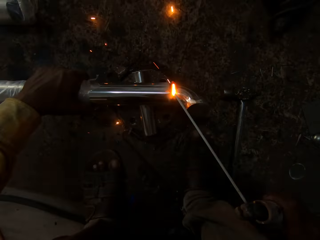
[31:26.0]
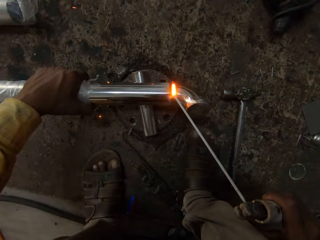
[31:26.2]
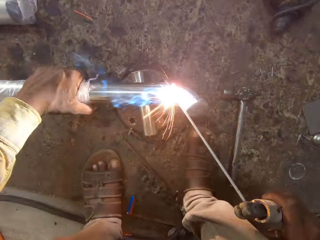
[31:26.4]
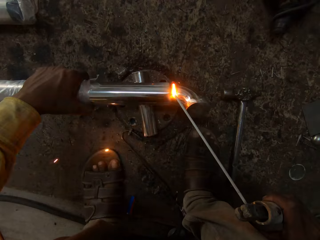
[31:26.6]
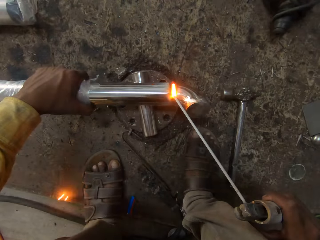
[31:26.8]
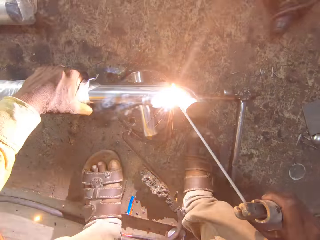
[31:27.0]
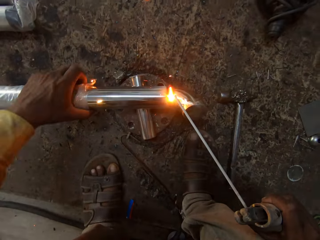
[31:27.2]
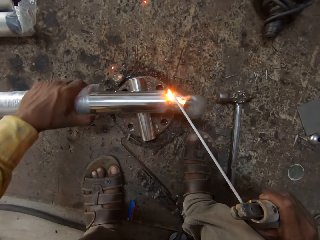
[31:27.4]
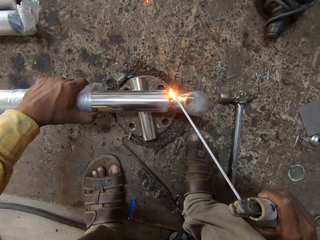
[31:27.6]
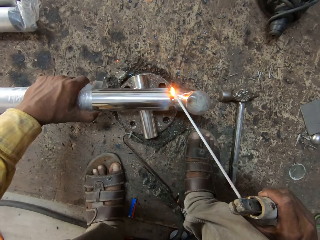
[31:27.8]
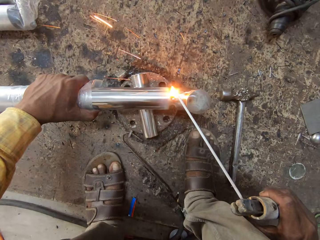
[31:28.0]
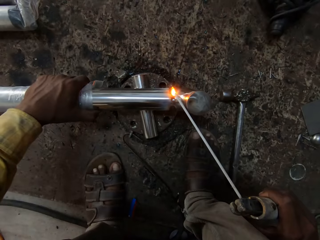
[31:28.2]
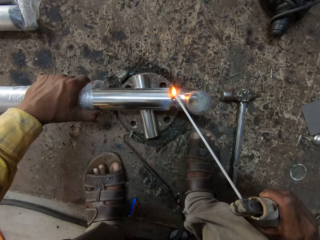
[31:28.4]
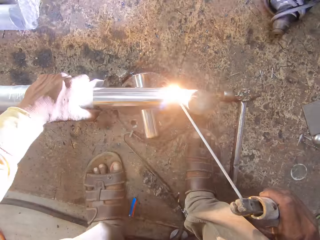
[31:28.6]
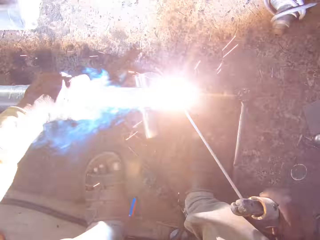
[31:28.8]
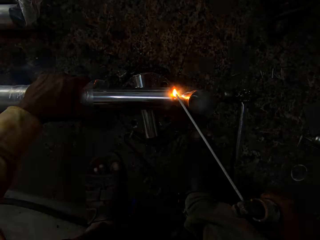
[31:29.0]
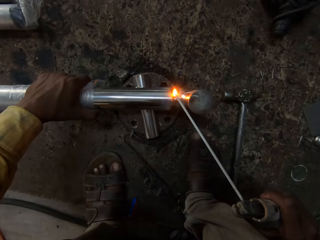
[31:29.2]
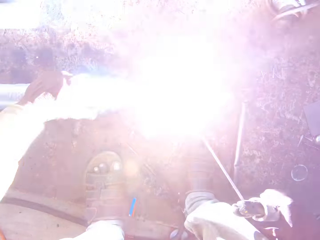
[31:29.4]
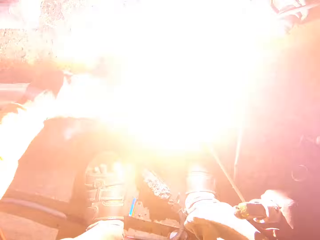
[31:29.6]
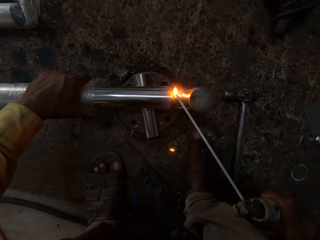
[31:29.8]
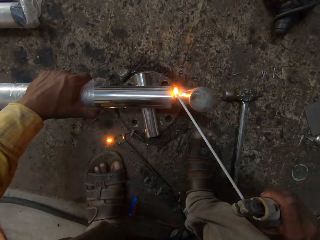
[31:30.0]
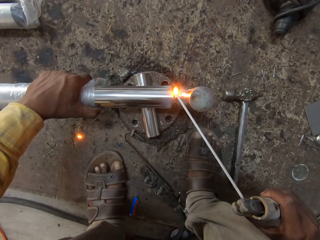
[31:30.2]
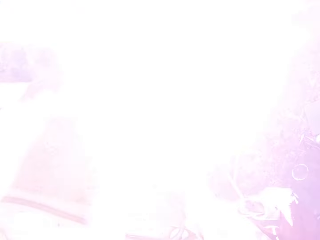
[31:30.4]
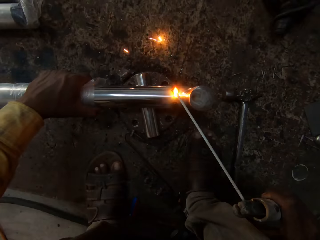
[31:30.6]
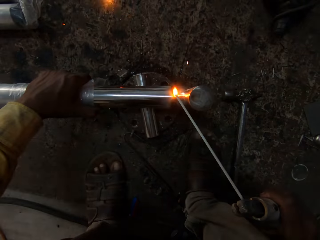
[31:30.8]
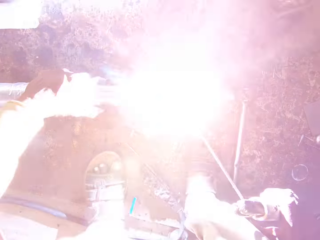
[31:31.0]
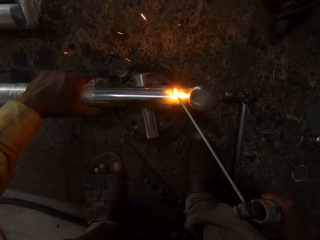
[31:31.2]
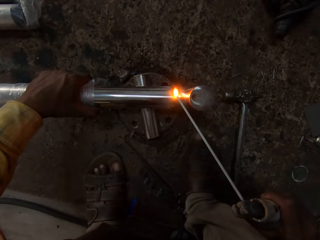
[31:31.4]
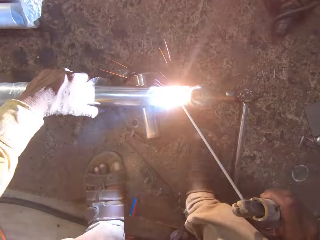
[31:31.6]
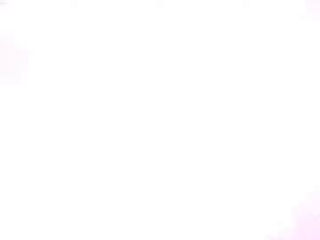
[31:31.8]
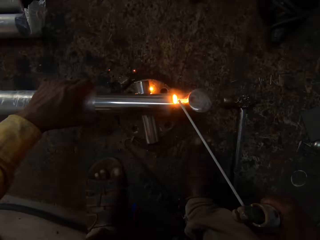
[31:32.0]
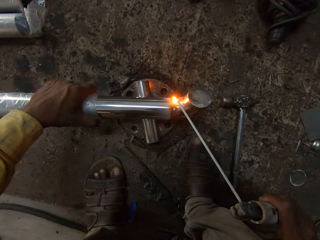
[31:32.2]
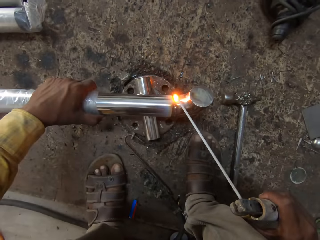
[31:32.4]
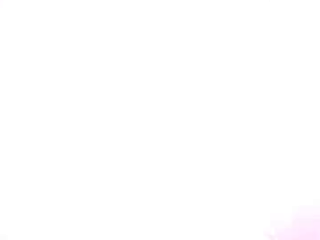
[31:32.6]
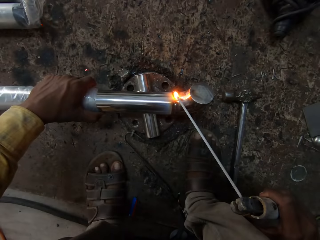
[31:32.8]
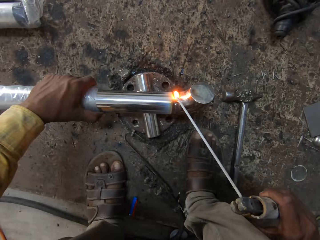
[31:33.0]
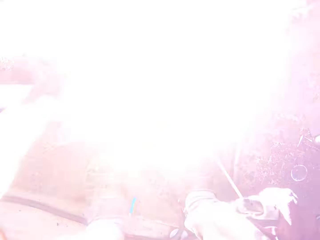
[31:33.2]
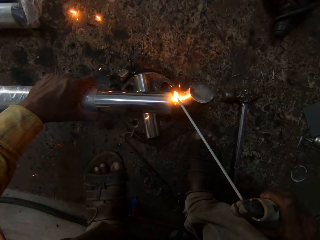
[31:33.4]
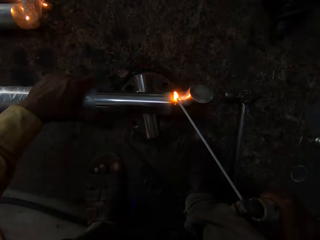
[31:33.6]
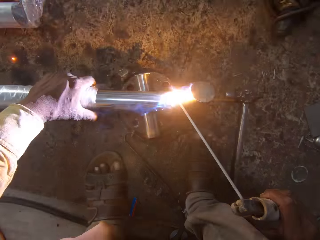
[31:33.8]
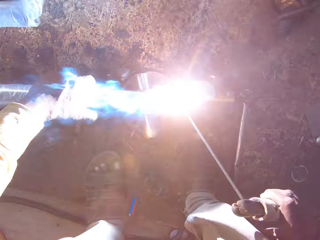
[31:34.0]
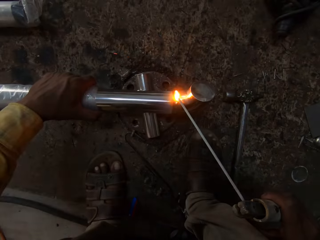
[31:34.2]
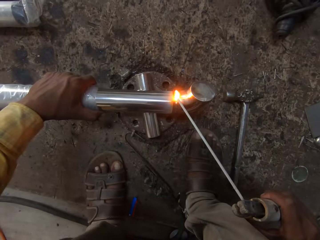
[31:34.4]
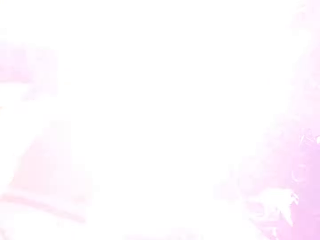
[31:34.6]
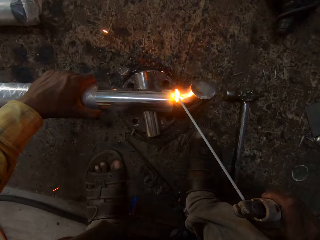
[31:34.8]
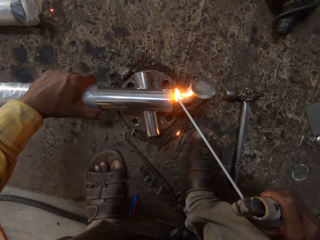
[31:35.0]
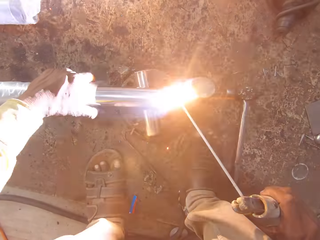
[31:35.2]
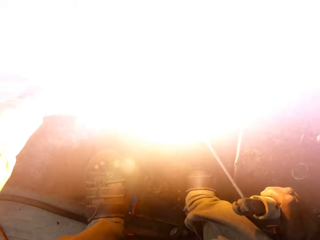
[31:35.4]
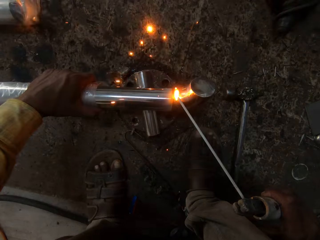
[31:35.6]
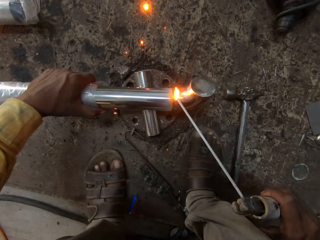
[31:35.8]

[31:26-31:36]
The camera wearer turns the metal rod. They weld. They turn the metal rod. They weld.

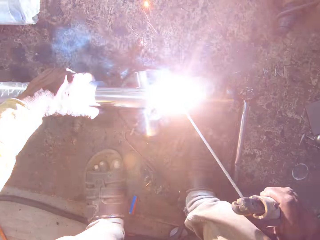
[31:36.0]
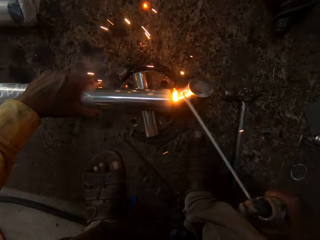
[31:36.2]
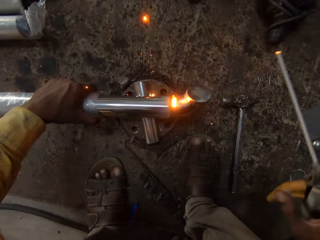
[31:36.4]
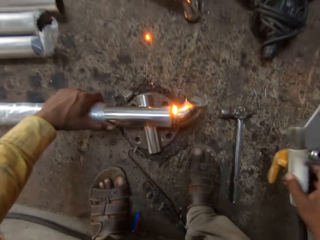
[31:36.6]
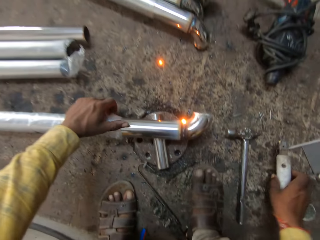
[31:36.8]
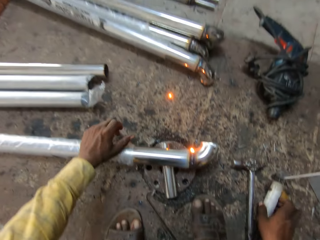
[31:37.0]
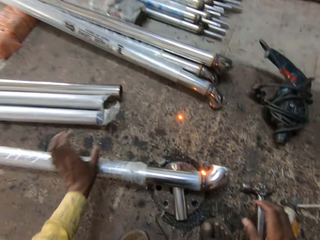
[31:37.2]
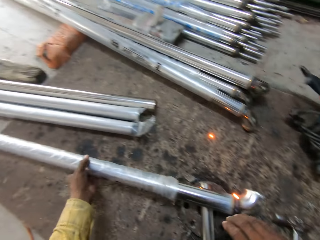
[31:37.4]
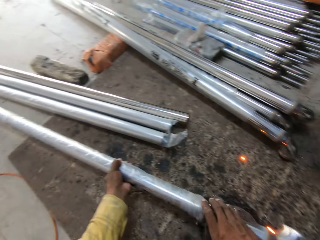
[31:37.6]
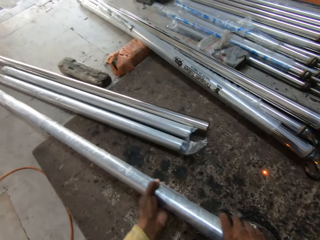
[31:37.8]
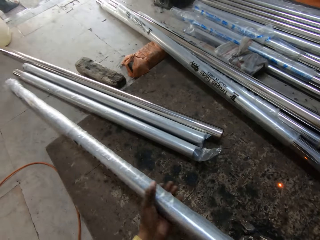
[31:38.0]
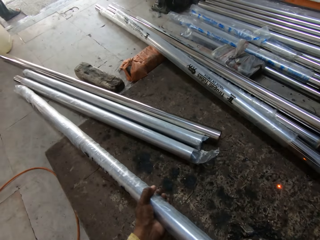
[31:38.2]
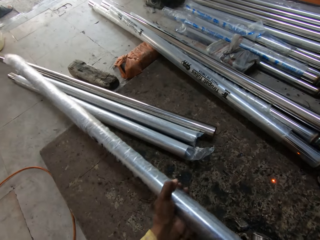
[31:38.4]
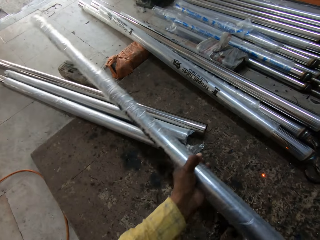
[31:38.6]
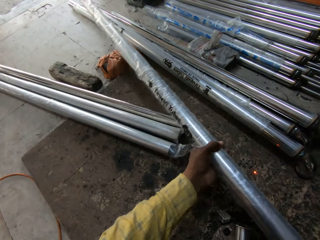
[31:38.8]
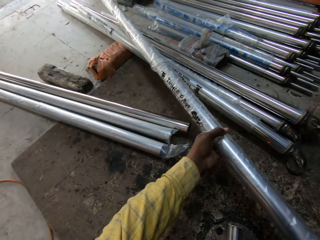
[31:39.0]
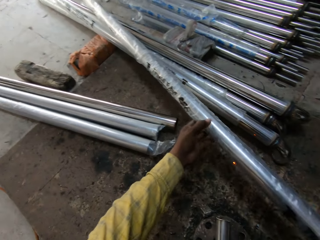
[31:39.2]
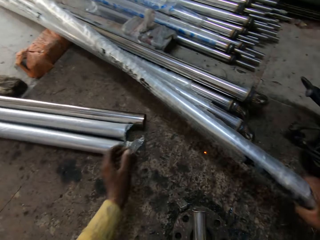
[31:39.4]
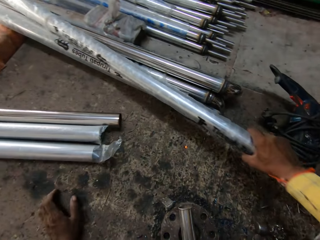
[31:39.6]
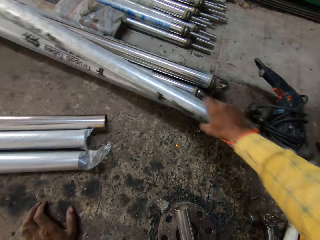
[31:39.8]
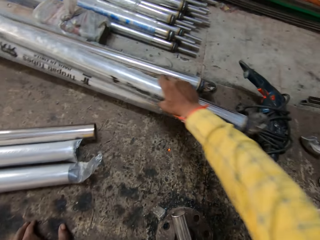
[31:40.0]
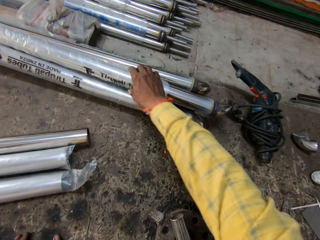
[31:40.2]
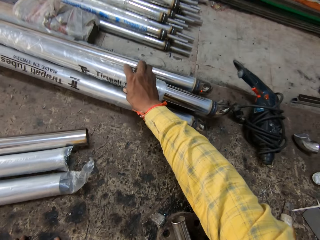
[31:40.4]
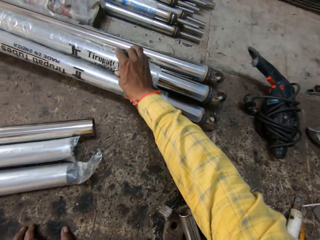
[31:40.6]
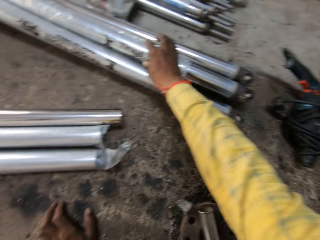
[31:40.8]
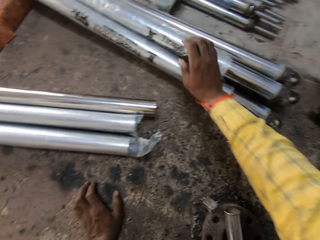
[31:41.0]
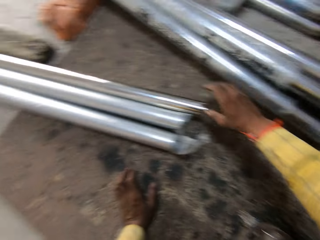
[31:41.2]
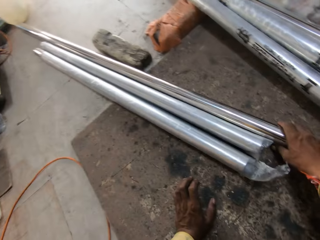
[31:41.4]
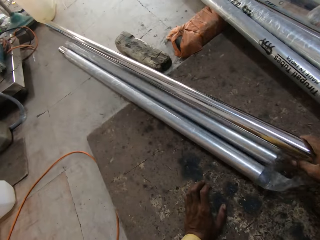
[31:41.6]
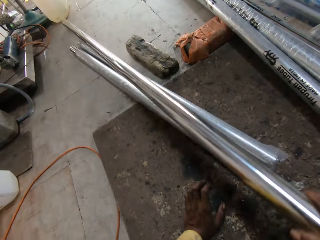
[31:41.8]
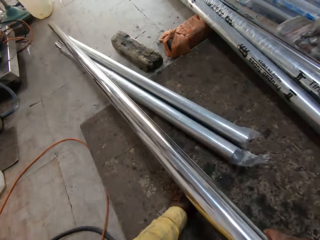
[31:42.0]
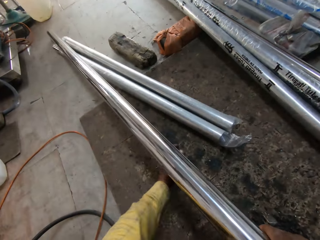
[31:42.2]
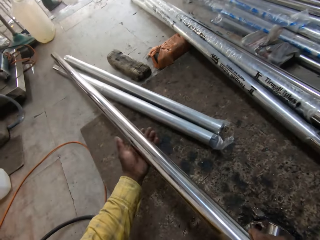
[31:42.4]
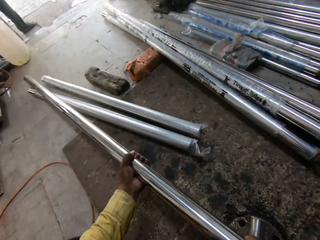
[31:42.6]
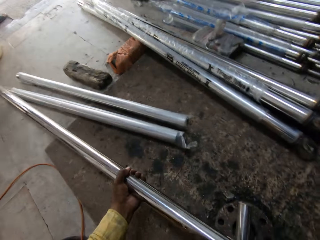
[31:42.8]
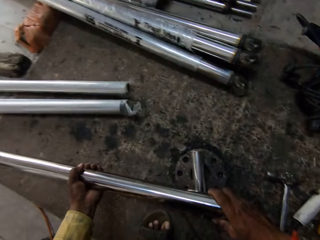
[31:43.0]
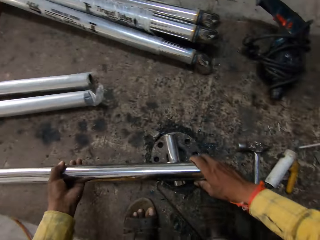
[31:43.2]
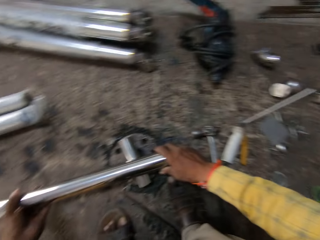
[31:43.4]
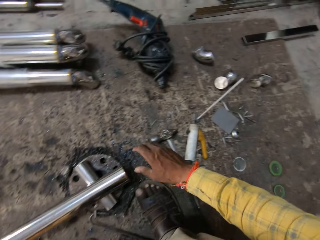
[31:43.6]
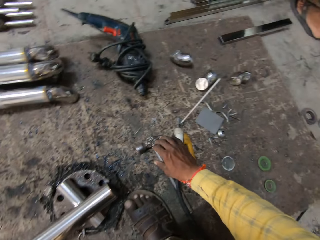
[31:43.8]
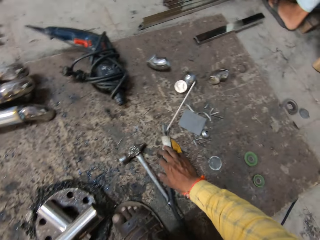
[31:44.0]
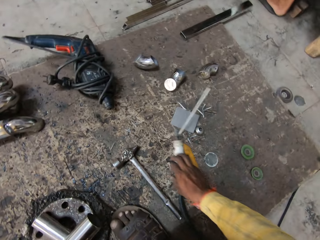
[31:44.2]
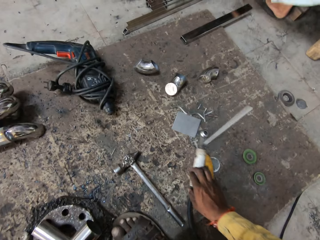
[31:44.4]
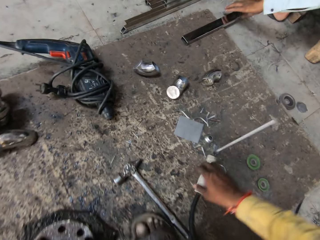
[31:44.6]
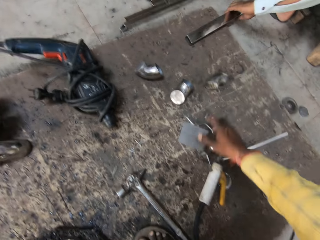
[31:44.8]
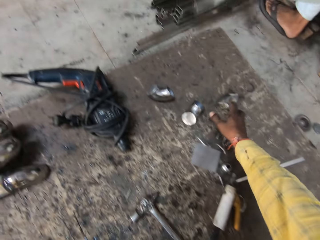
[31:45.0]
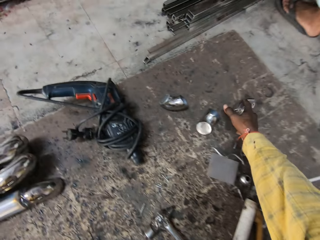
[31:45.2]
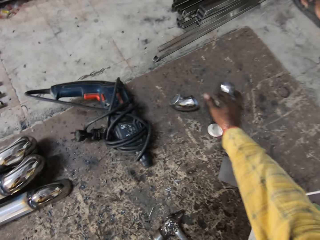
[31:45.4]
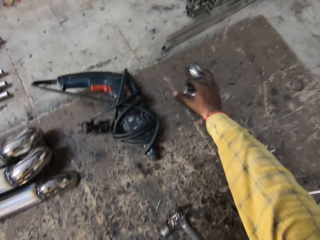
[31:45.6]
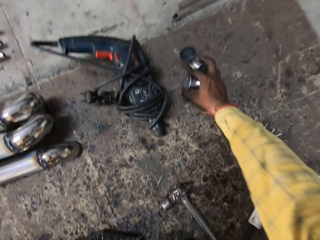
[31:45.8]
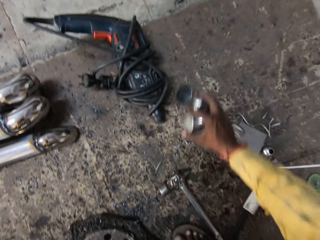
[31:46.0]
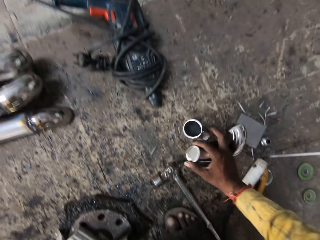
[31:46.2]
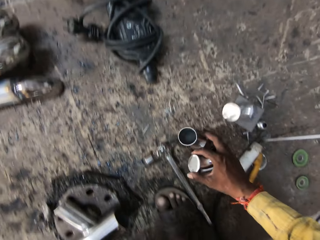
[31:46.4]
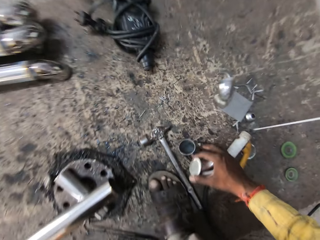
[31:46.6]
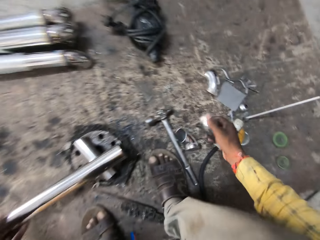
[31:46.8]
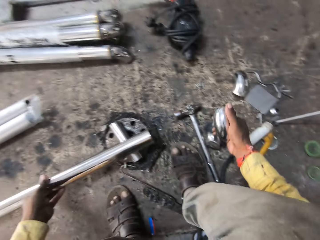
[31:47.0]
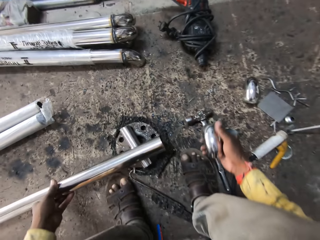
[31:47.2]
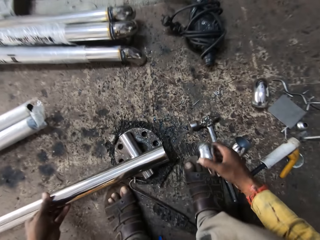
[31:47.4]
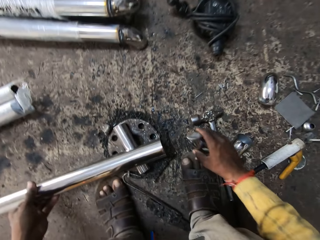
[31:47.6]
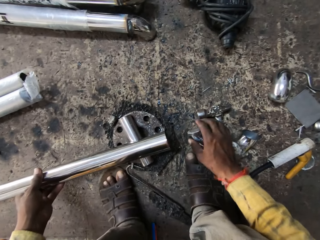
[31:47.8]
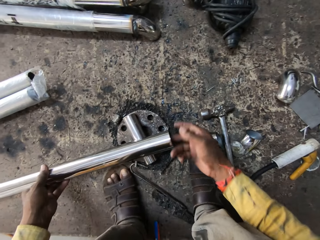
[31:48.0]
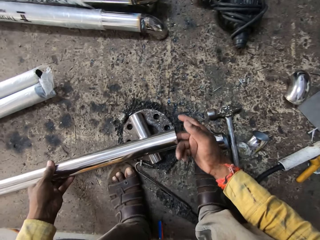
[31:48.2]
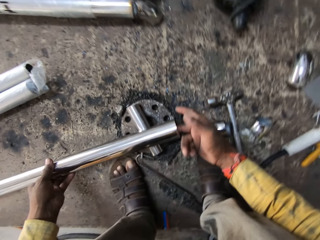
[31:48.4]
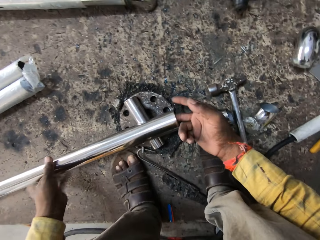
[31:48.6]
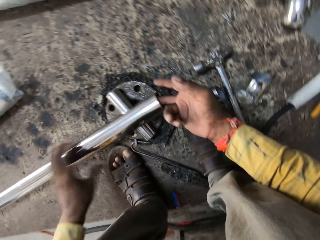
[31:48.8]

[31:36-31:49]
The camera wearer places the welding machine on the floor. They pick up the metal rod and place the metal rod on other metal rods. They grab the metal. They pull the metal rod and place the metal rod on the small metal rod. They move the welding rod holder. They pick up something on the ground. They collect concave metals.
